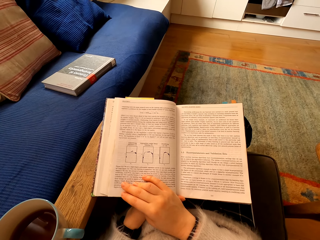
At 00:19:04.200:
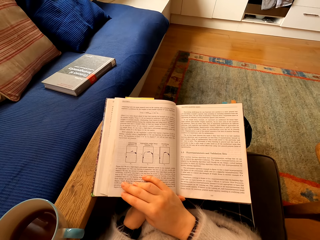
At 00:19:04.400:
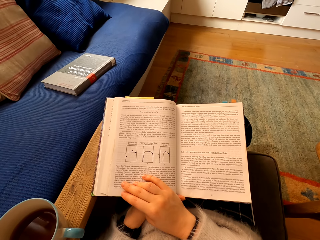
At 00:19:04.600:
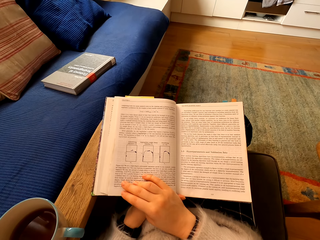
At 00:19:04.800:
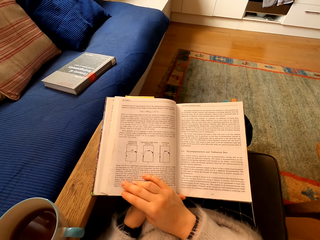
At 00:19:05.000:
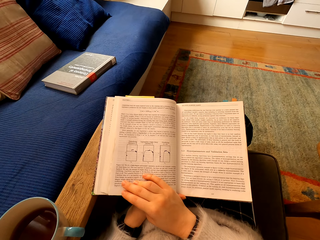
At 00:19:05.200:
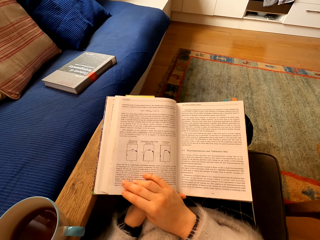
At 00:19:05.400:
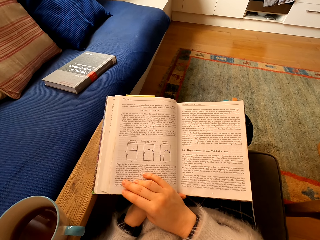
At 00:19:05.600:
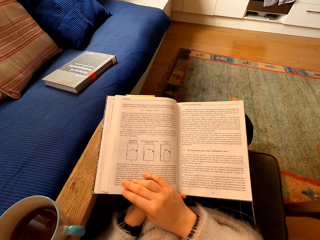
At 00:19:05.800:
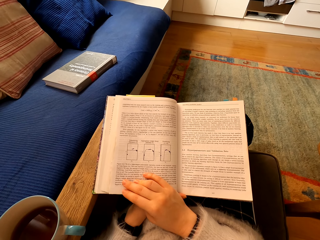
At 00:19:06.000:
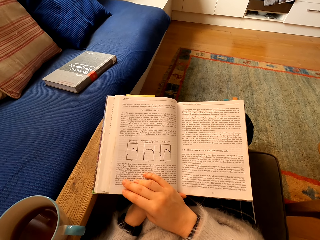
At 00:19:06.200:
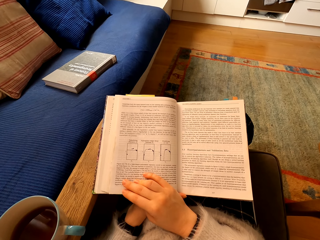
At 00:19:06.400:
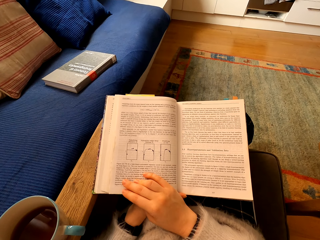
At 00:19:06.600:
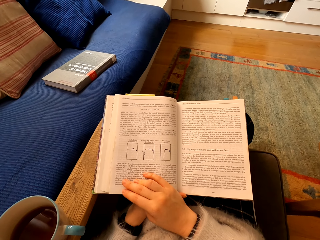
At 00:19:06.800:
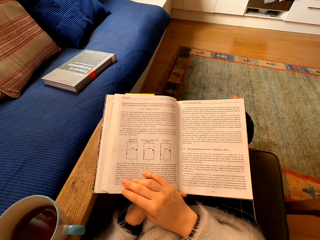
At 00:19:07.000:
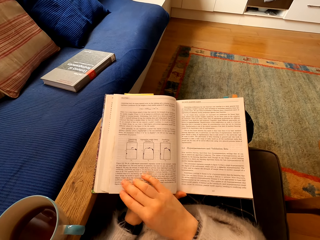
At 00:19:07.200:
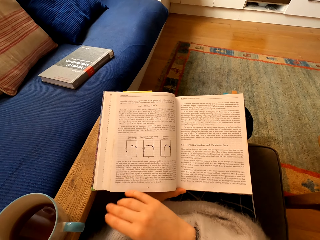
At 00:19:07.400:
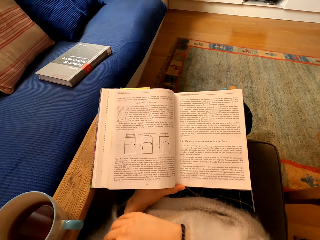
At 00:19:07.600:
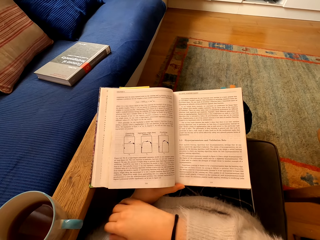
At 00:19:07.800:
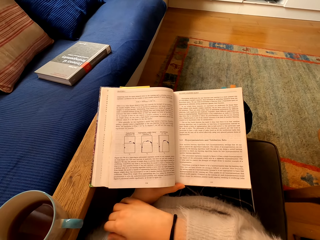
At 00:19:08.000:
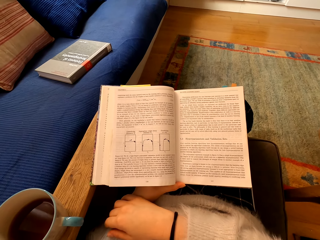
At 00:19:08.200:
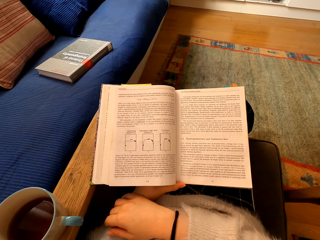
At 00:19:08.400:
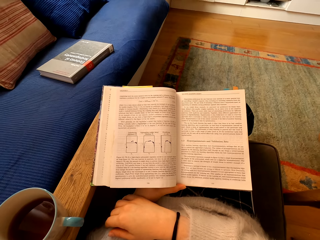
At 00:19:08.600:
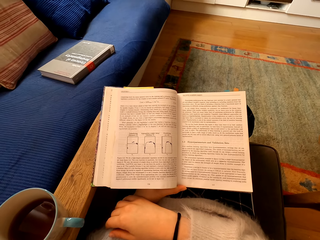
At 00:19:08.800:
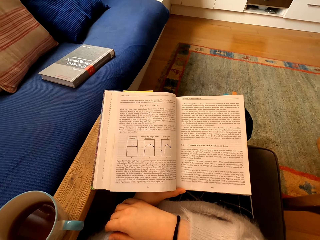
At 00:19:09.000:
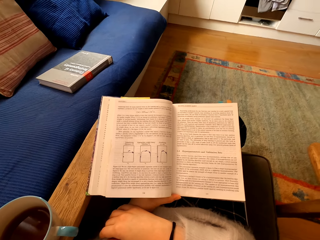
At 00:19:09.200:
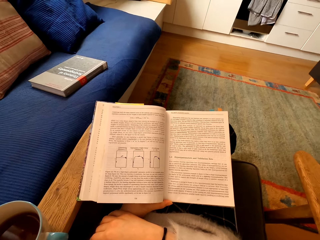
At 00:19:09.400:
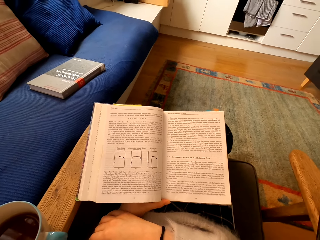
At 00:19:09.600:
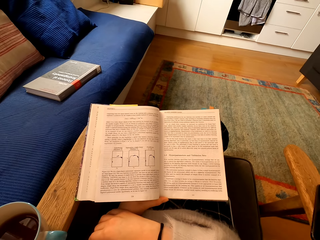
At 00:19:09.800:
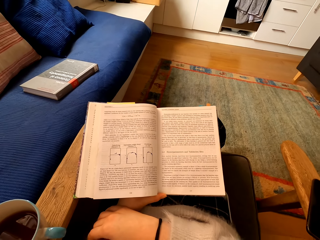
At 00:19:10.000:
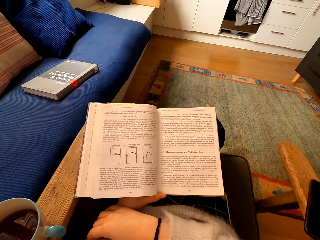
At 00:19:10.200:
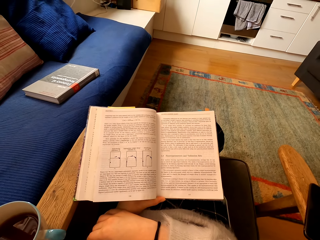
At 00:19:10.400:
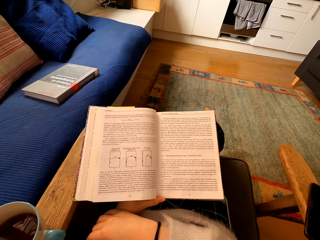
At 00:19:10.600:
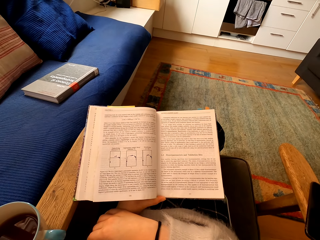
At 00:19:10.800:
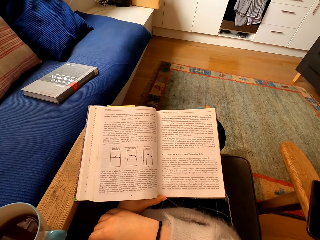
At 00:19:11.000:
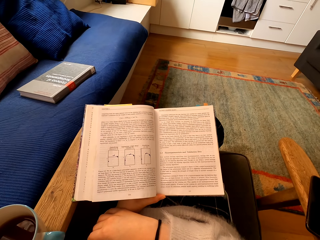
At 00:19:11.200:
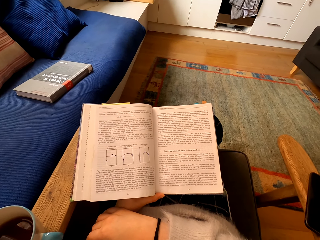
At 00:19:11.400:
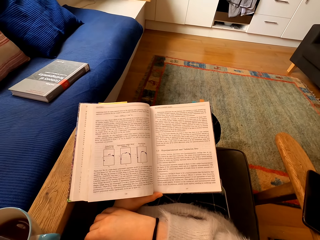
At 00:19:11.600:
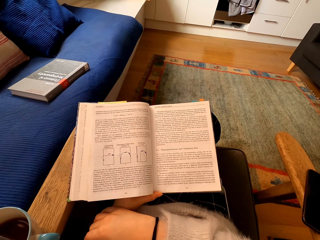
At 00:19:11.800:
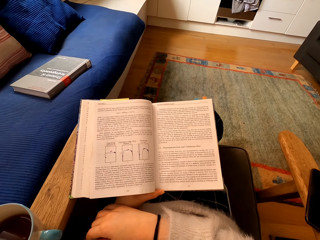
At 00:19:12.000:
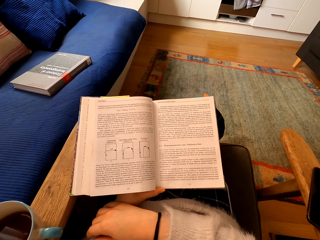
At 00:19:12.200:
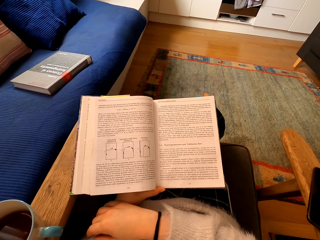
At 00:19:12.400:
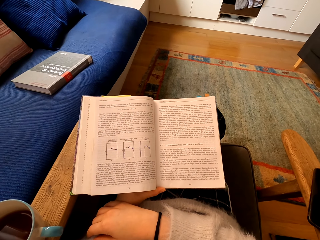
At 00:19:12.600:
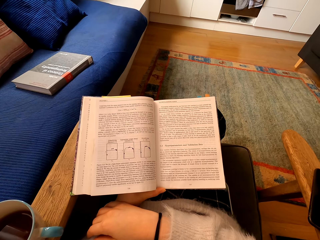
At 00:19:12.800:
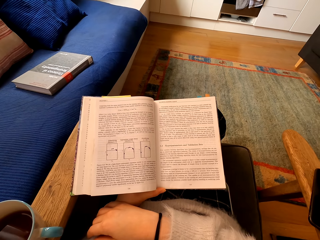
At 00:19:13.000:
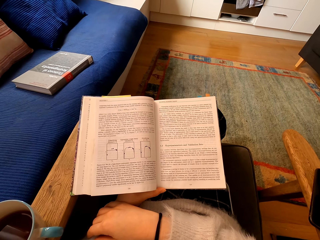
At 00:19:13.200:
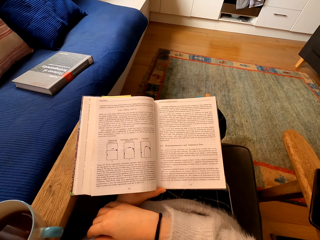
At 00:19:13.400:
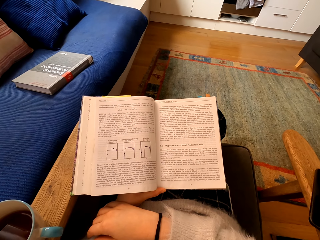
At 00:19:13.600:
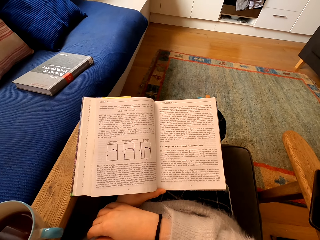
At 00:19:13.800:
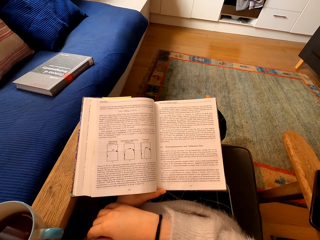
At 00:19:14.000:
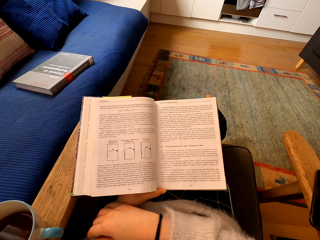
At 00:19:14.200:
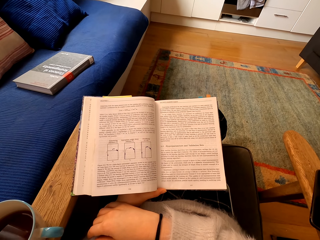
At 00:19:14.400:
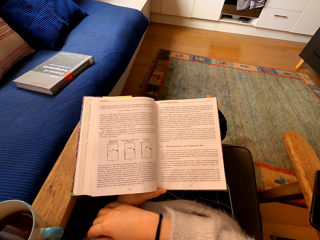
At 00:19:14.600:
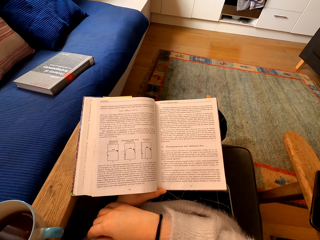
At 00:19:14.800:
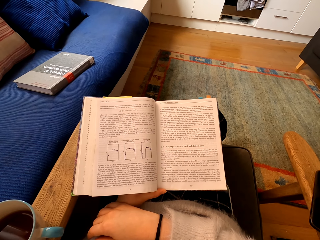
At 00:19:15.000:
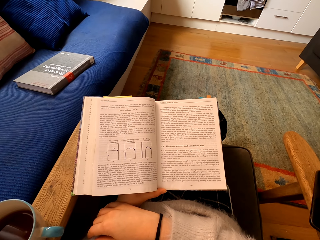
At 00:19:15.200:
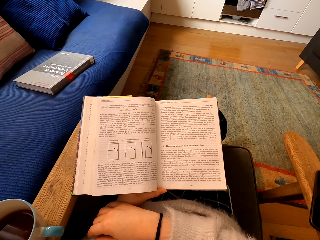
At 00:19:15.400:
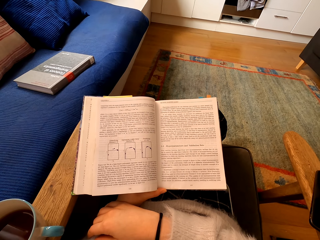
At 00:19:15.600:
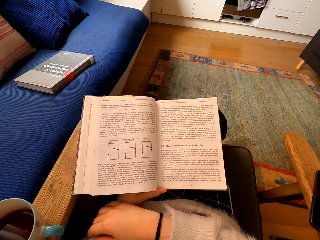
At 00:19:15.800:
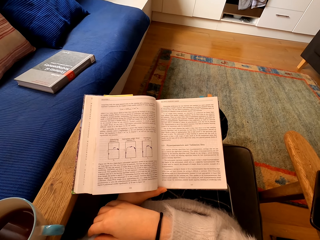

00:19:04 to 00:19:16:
The camera wearer holds the book with one hand. They read the book.

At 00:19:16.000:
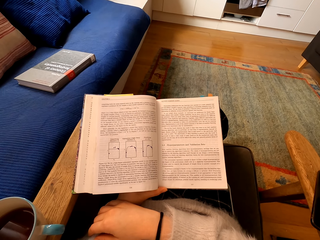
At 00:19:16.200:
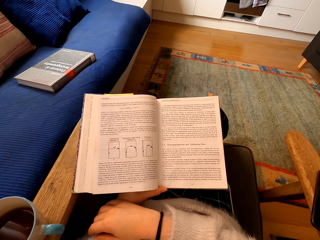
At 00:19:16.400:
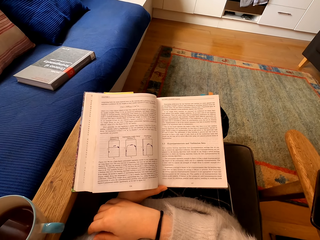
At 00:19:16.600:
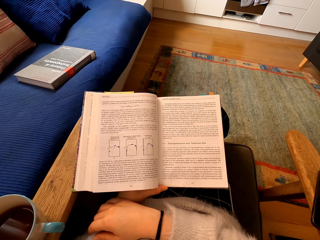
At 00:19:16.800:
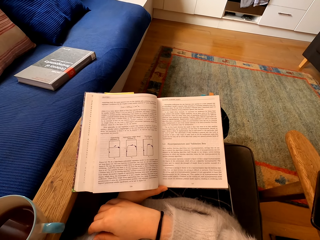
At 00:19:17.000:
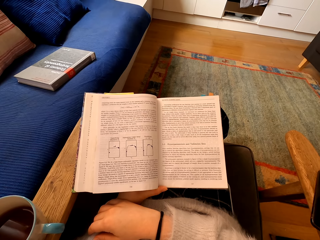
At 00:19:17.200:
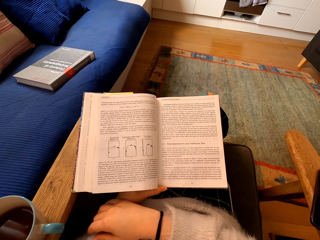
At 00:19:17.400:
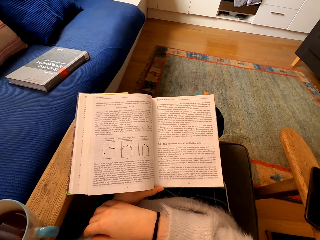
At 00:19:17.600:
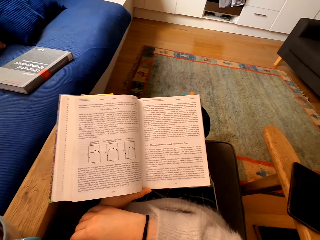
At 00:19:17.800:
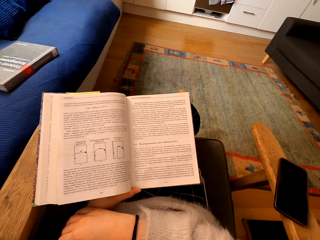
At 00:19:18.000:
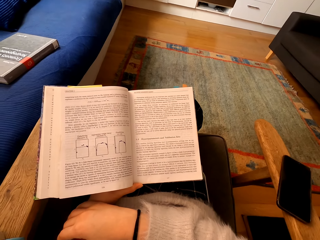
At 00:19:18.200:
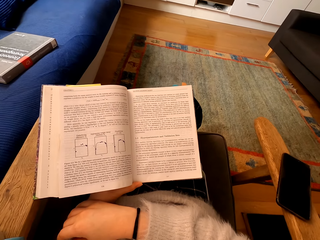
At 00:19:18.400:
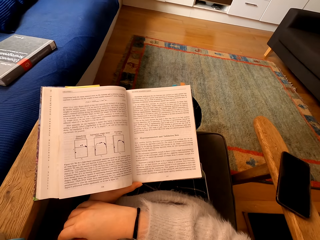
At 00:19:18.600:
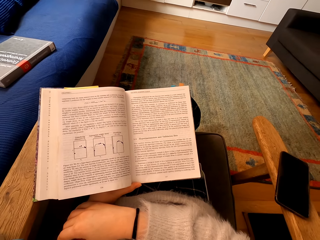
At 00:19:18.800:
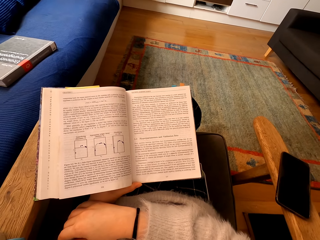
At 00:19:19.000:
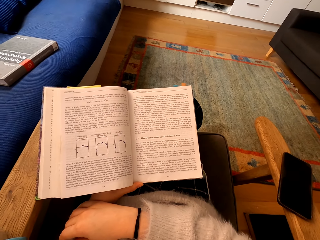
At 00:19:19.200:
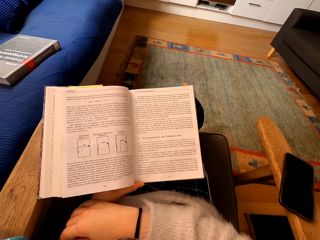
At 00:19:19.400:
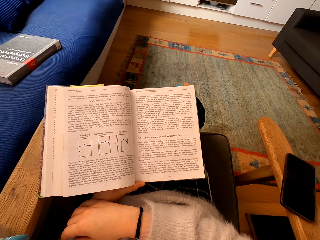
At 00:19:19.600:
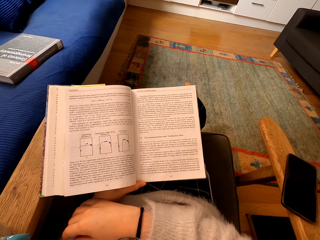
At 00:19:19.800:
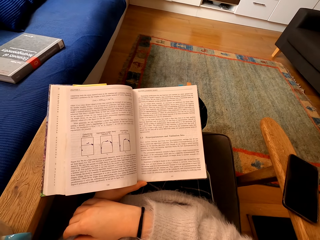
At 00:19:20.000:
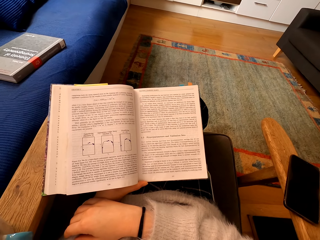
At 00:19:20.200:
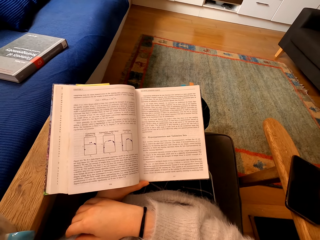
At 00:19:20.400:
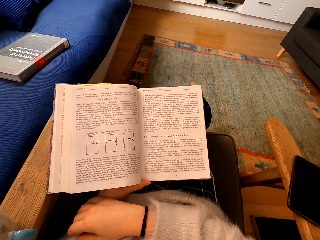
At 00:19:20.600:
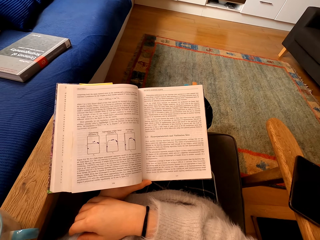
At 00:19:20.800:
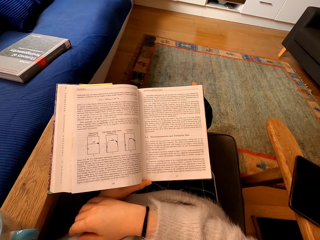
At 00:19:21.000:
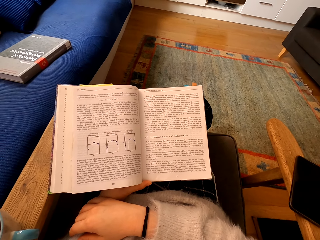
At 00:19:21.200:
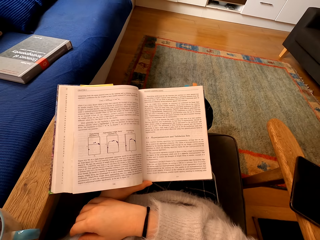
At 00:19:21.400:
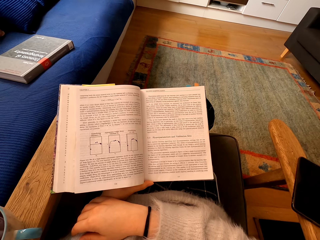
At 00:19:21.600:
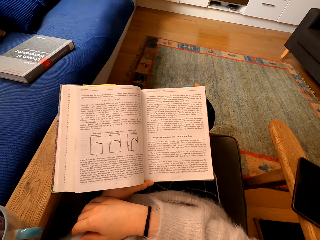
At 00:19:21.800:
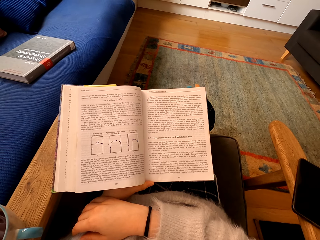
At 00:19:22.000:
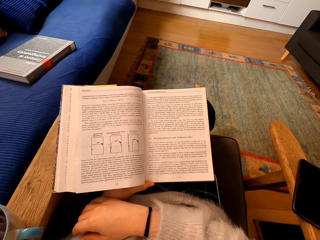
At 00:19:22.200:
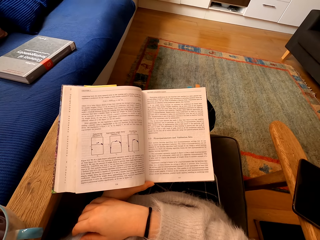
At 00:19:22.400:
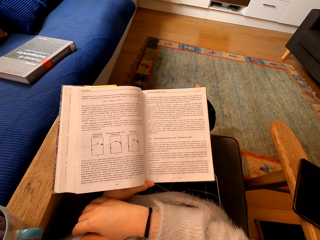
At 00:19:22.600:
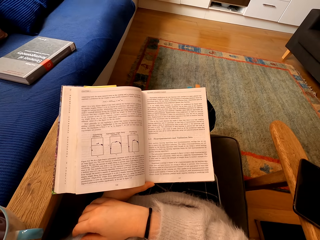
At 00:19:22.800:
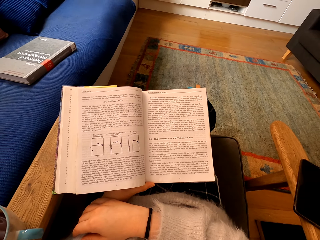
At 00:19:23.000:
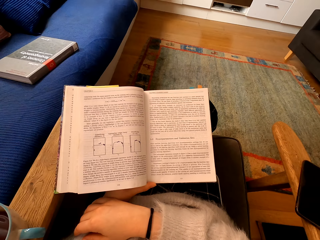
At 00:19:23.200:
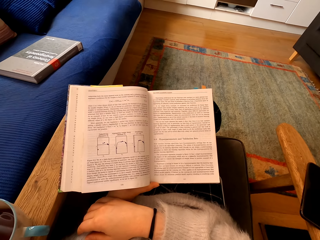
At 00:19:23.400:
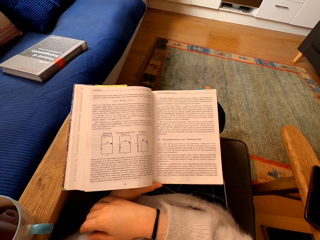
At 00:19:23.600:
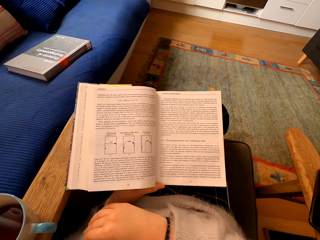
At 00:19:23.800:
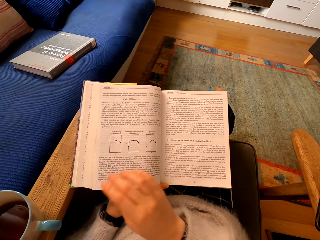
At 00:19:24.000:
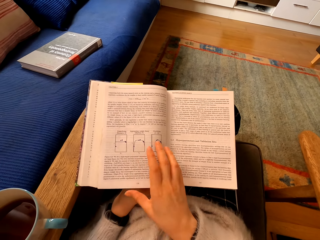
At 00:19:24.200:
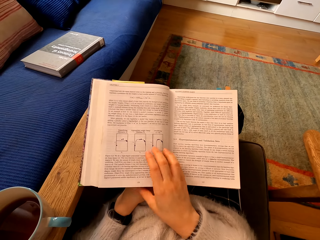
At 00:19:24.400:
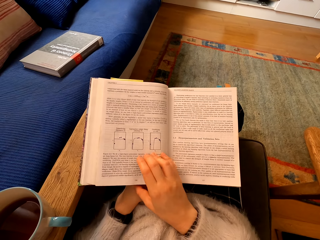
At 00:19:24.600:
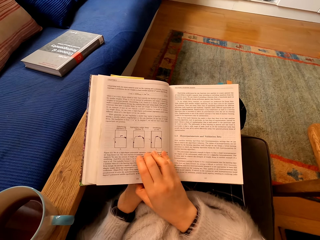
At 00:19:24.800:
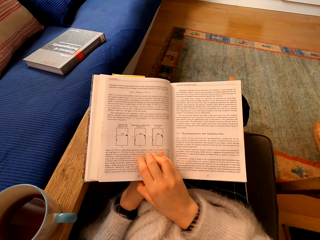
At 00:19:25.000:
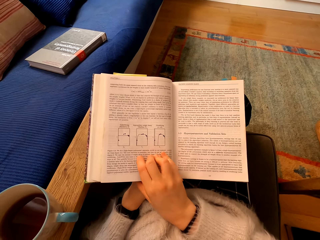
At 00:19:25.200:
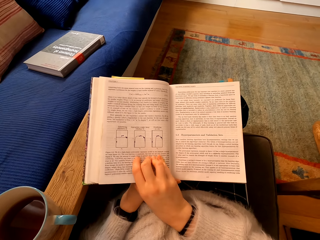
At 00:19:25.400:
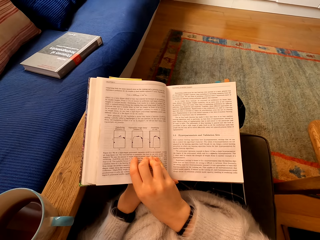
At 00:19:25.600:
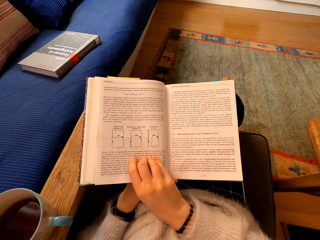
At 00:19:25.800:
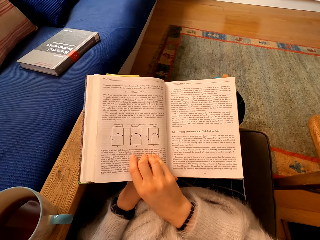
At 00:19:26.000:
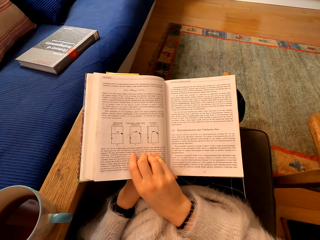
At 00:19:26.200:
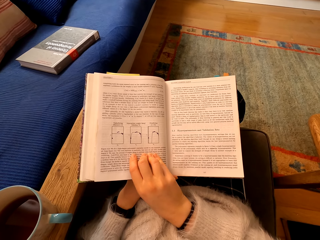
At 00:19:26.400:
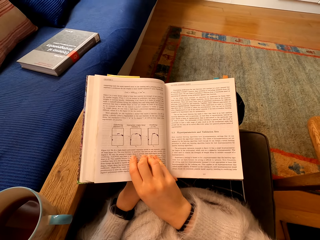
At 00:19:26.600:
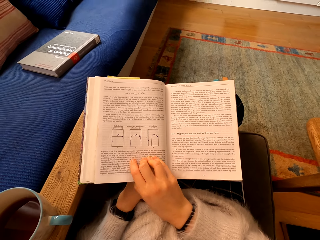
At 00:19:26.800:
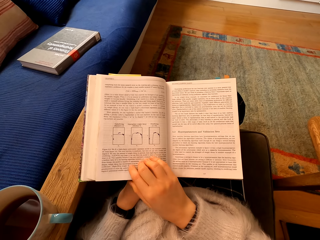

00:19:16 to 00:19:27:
The camera wearer touches the book. They read the book.
